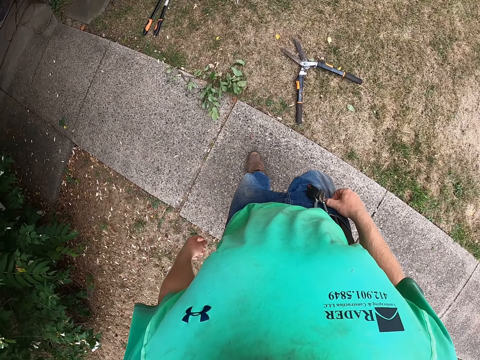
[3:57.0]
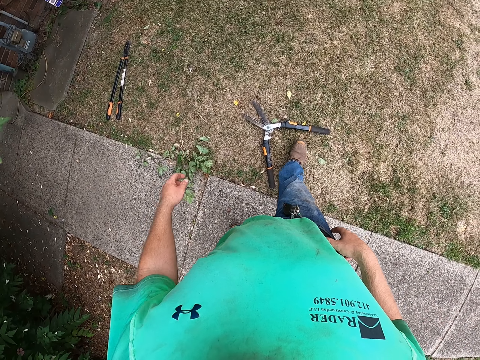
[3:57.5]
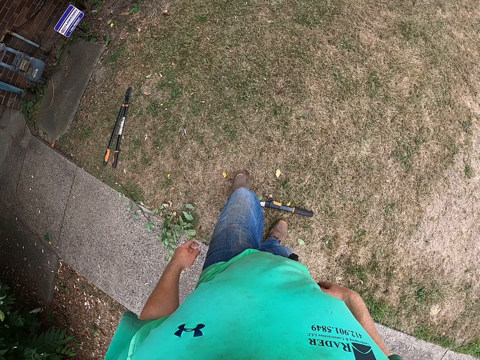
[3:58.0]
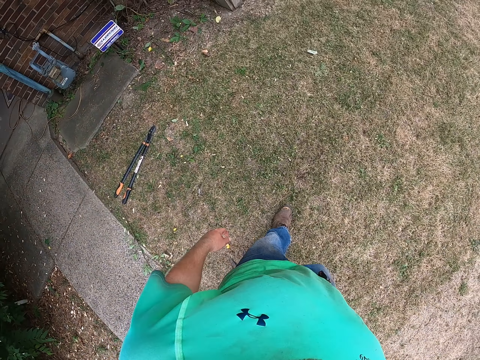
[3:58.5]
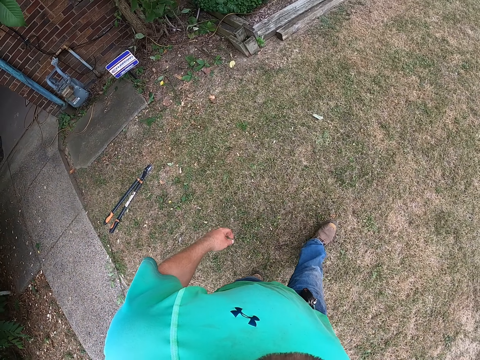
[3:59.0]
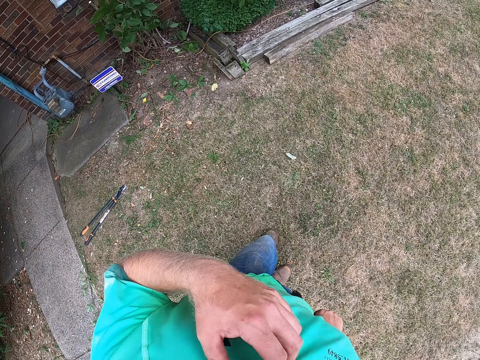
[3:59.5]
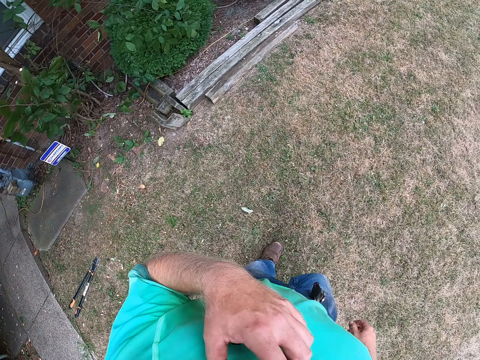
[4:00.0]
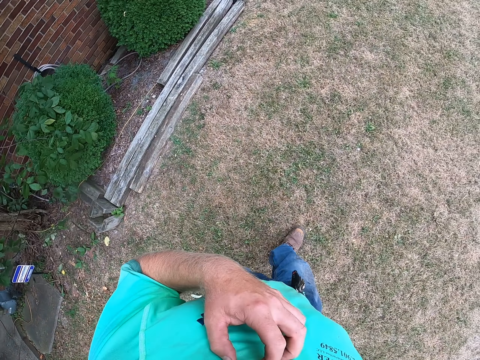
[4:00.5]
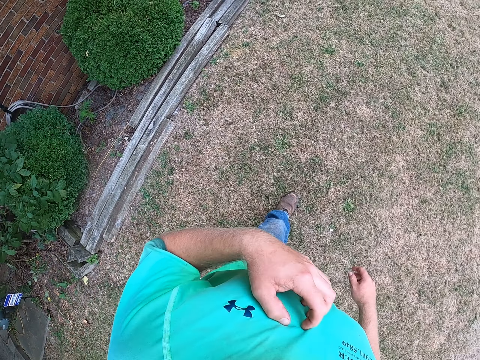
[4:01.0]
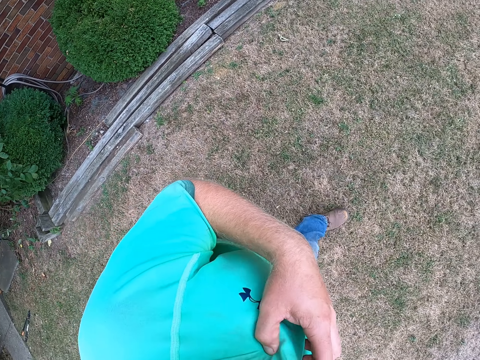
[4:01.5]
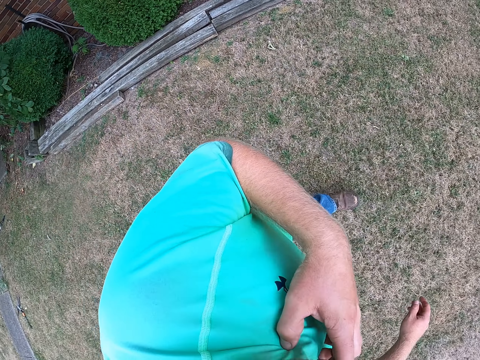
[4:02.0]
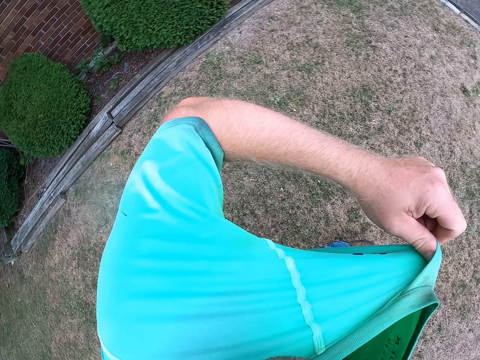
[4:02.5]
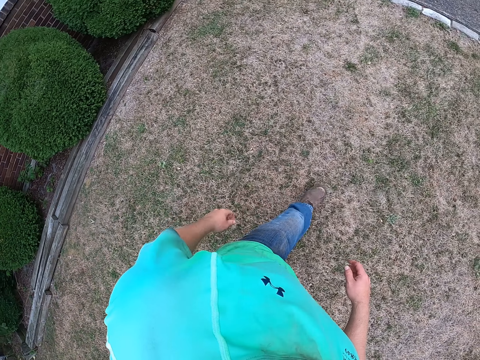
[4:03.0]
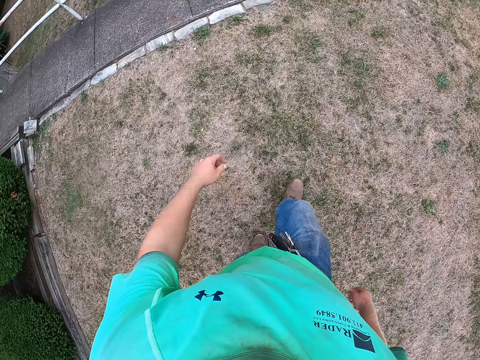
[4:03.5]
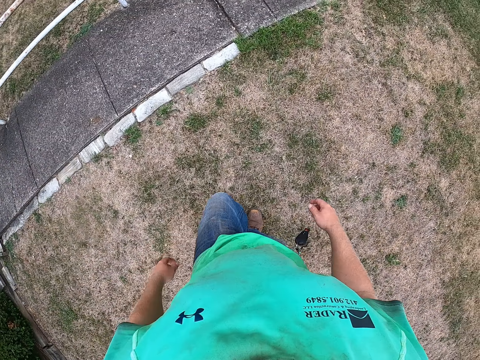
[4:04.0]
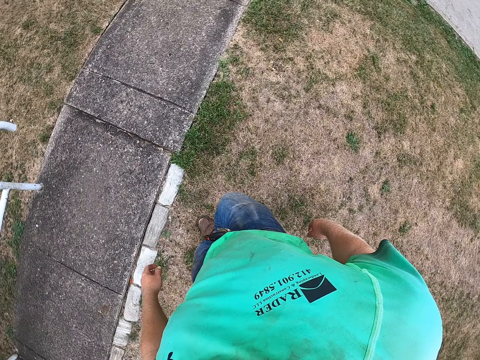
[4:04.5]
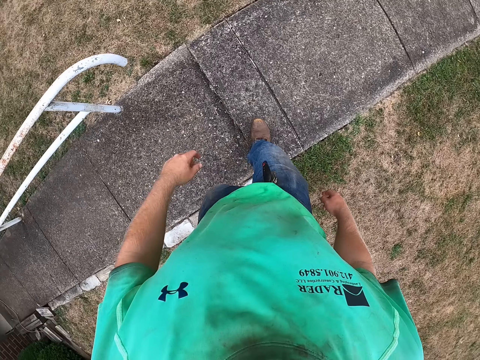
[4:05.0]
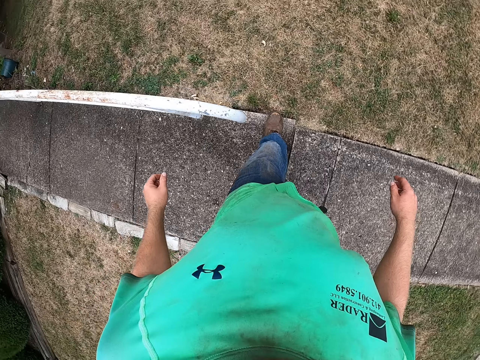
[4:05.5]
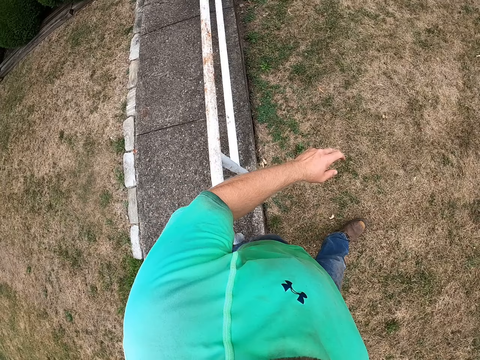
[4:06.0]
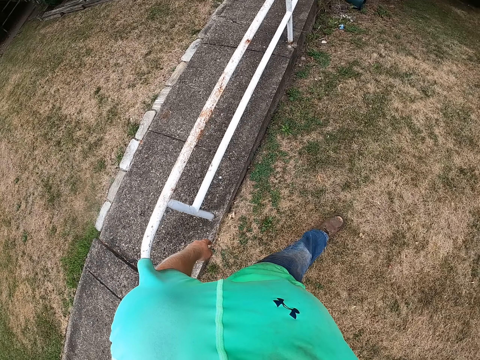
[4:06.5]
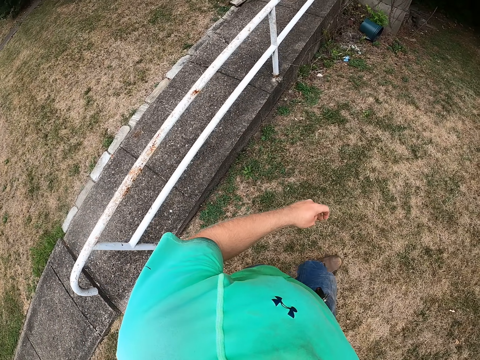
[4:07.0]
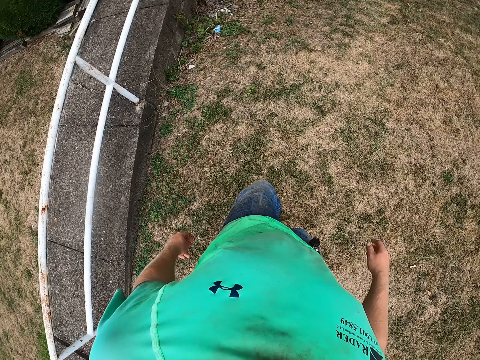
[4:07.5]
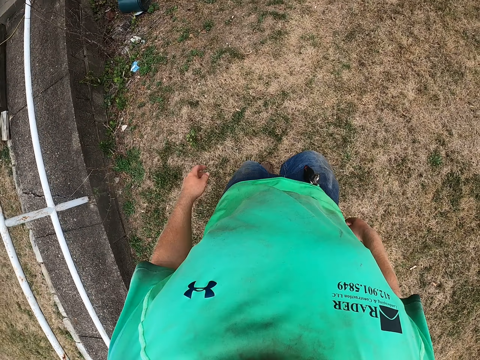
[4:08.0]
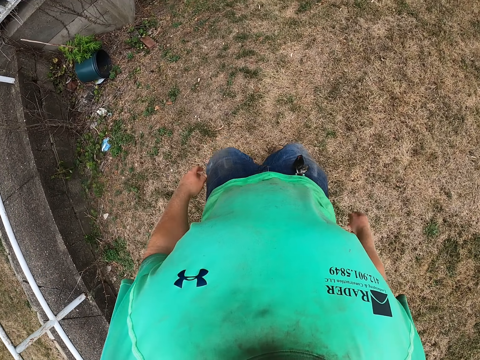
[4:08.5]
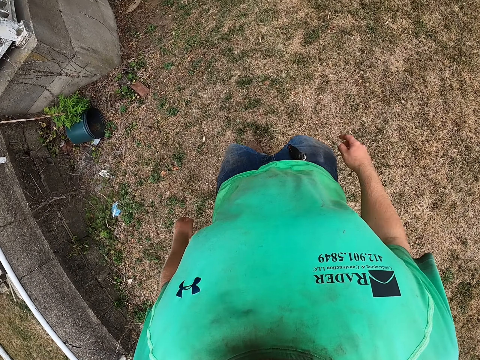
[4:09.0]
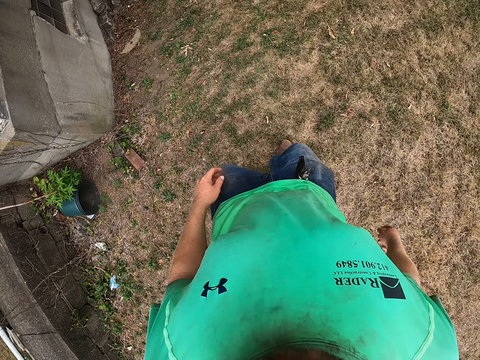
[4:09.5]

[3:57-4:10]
The camera wearer scratches his chest with his left hand. He touches the nose. He walks around the garden.

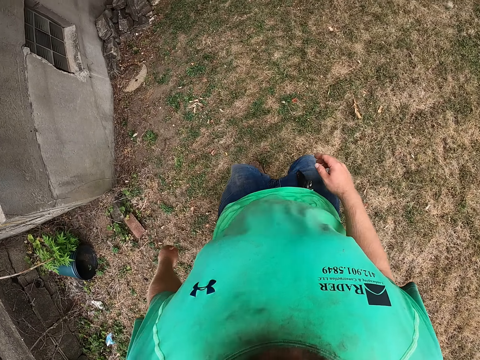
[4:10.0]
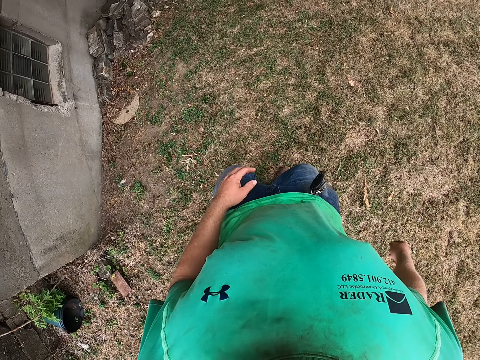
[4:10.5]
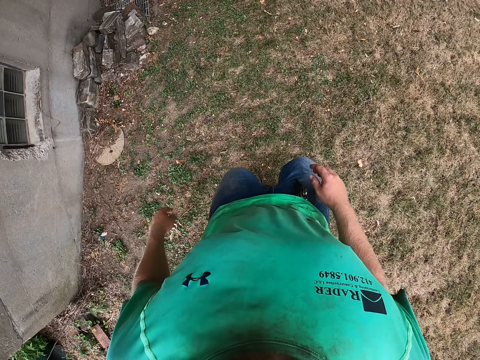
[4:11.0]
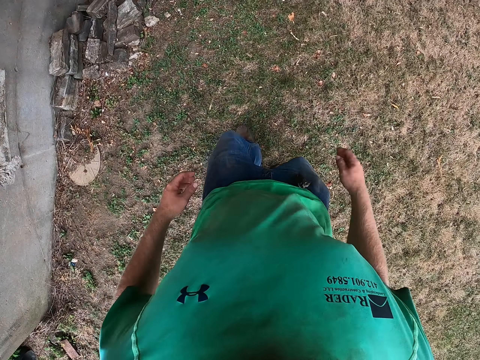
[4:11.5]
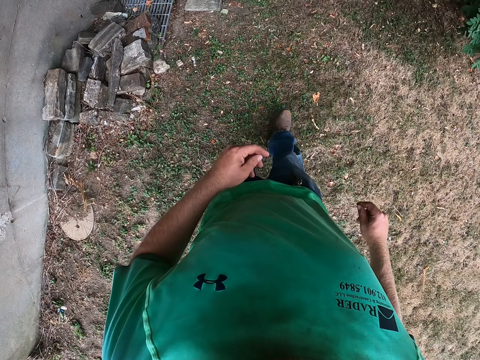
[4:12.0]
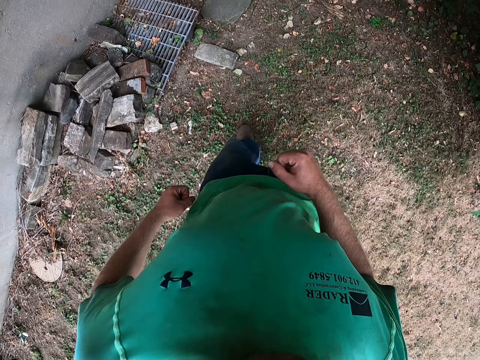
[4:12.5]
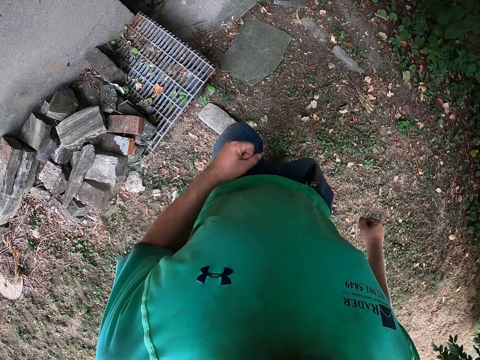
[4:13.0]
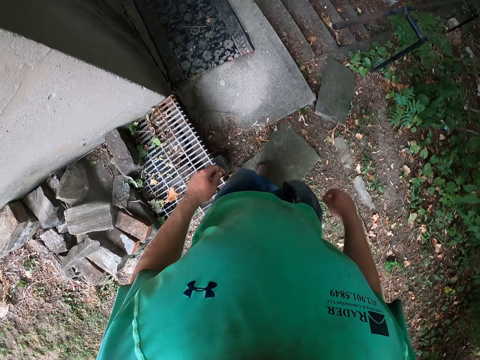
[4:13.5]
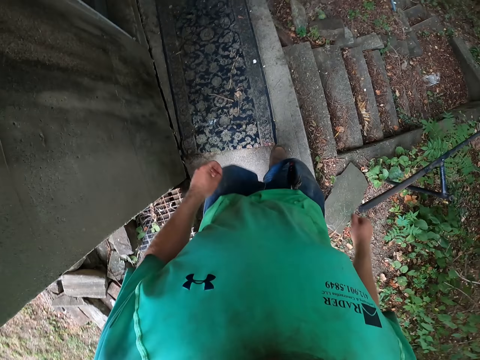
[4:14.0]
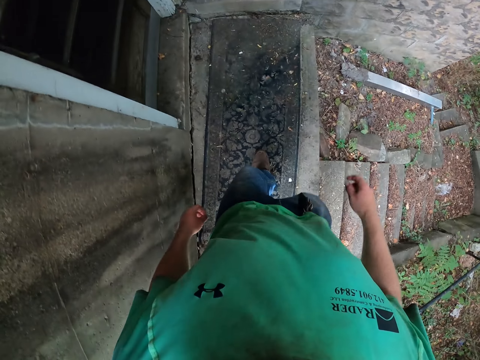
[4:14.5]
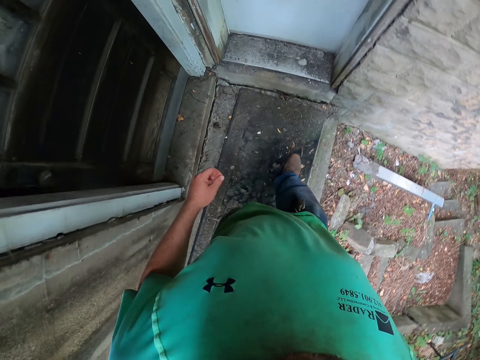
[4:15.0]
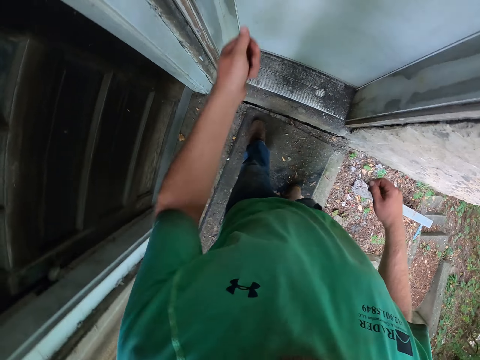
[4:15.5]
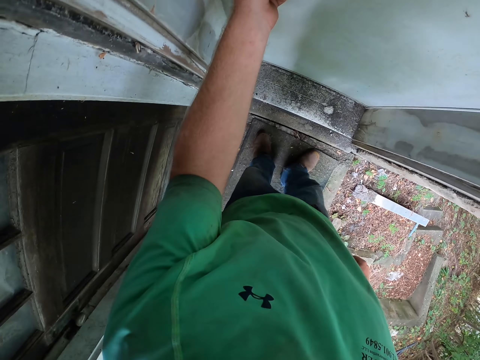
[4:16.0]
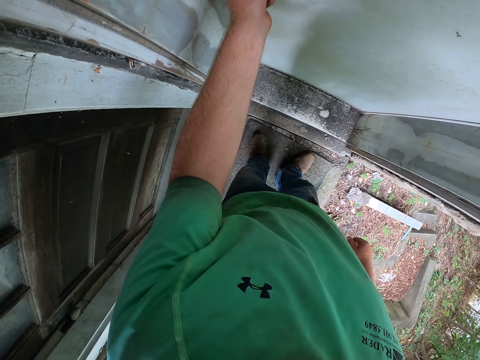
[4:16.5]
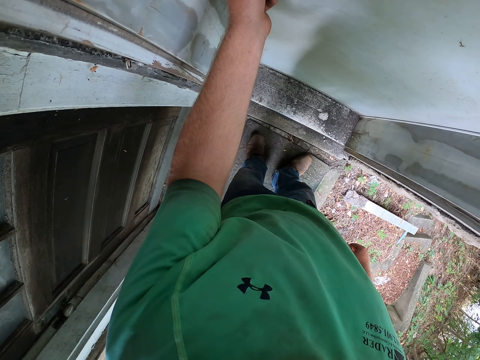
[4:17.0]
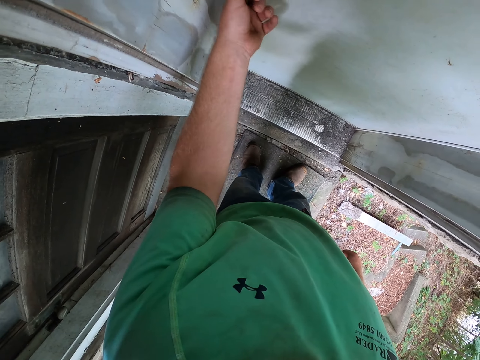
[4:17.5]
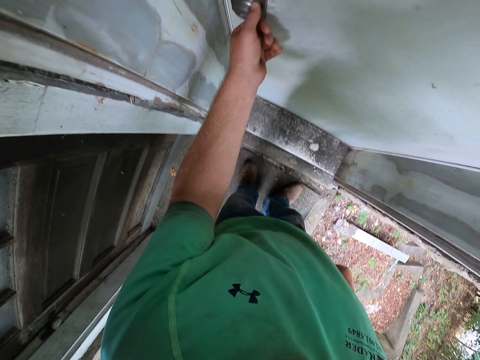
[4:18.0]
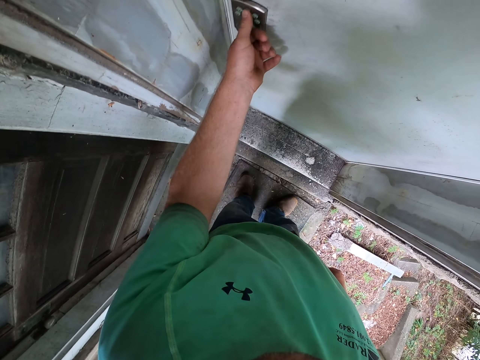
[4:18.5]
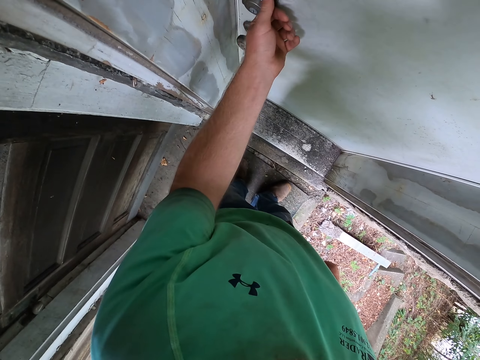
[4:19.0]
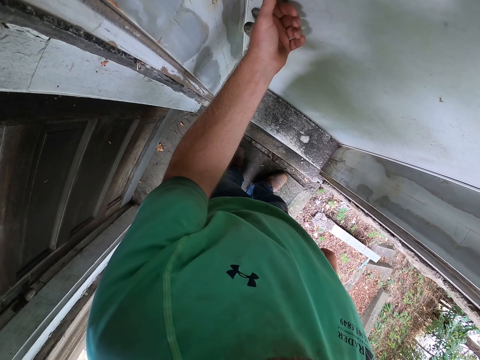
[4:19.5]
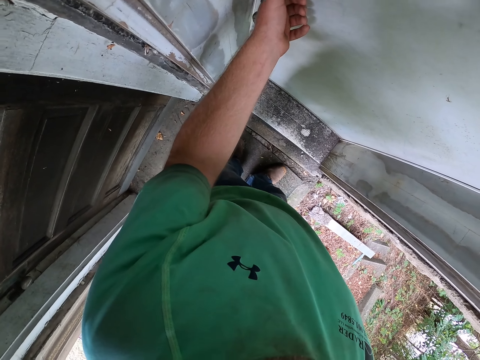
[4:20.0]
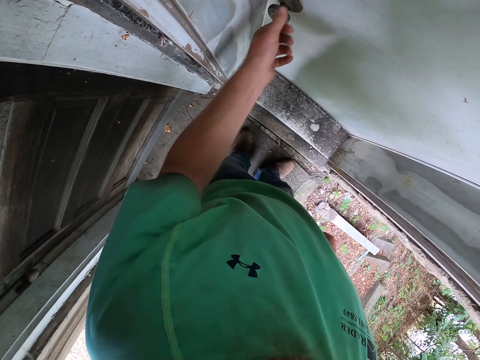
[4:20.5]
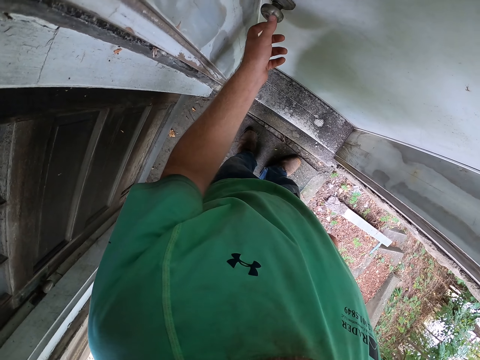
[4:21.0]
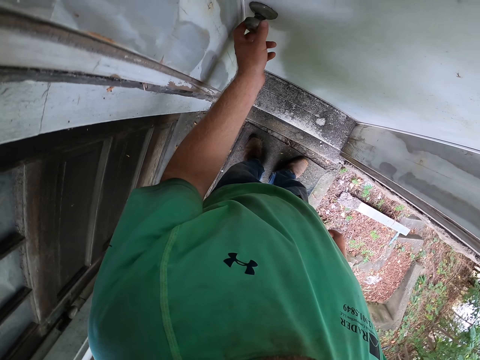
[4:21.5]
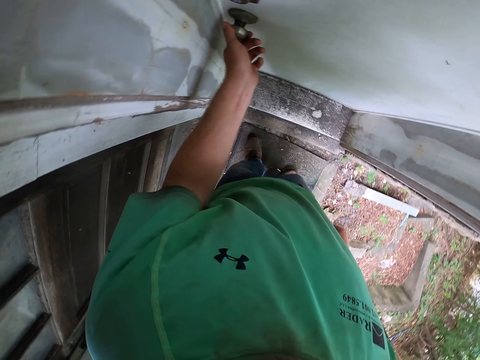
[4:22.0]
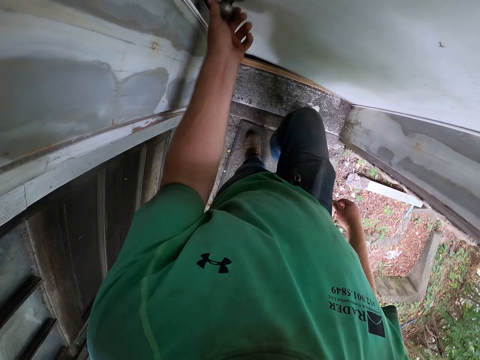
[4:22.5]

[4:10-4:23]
The camera wearer pushes buttons on an alarm system at a door with his left hand. He opens the door. He opens the door with his left hand.
